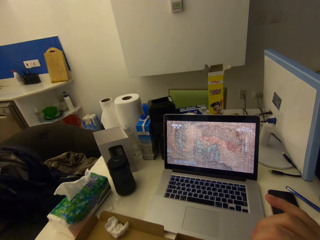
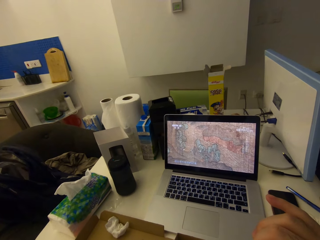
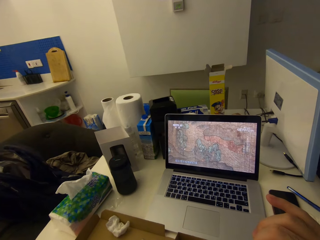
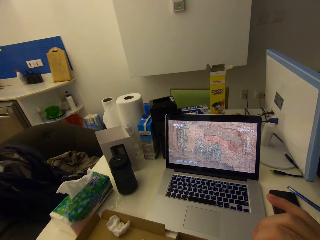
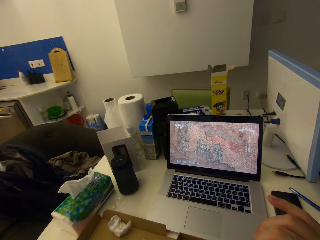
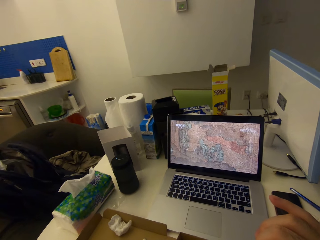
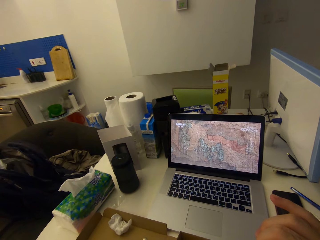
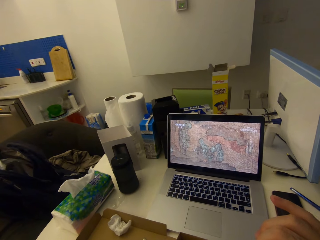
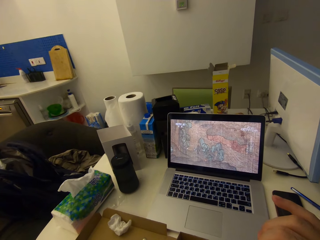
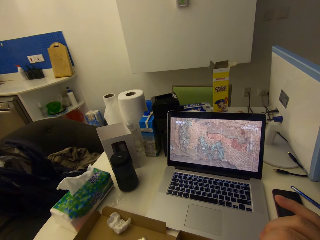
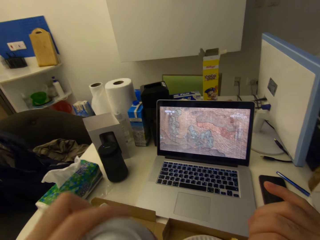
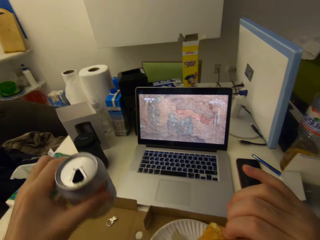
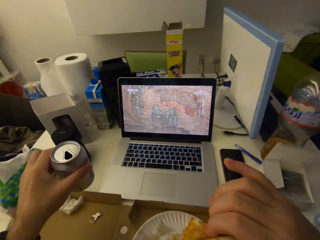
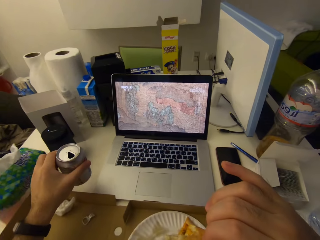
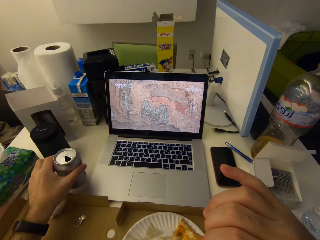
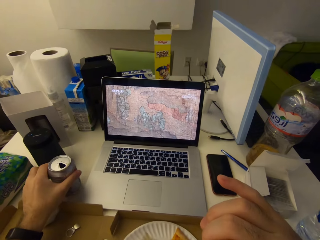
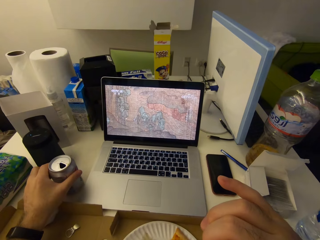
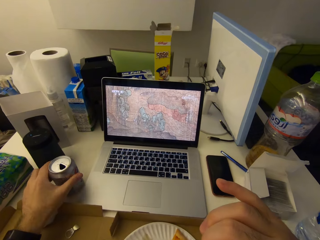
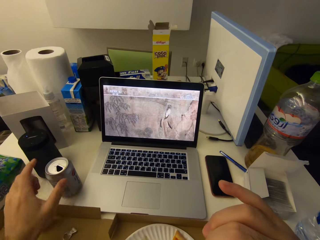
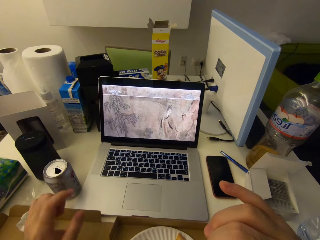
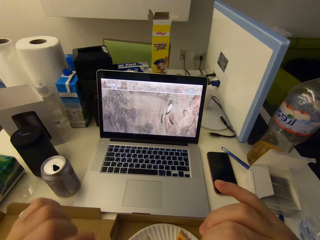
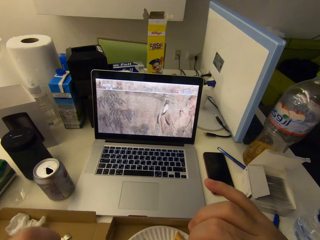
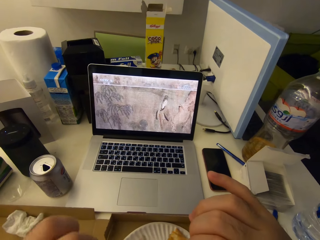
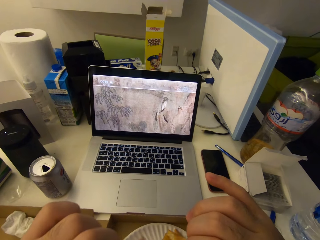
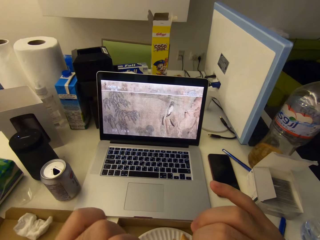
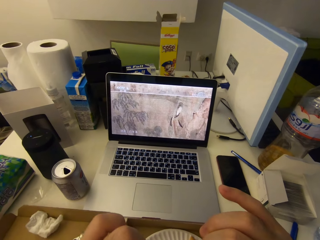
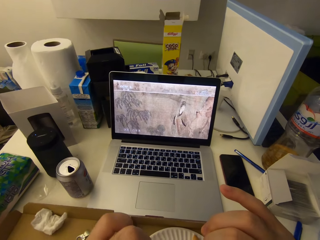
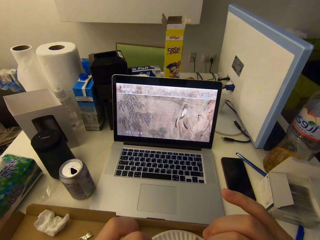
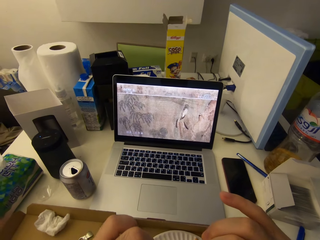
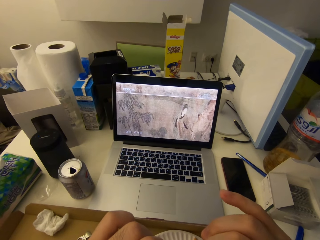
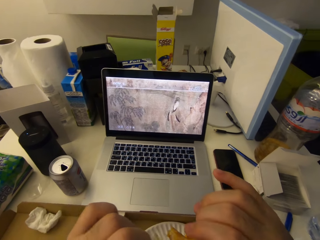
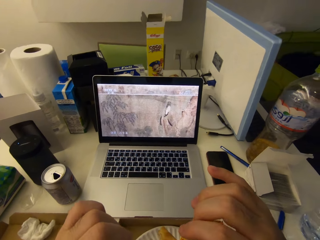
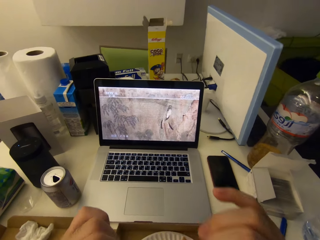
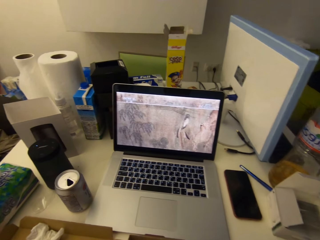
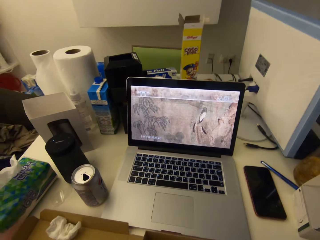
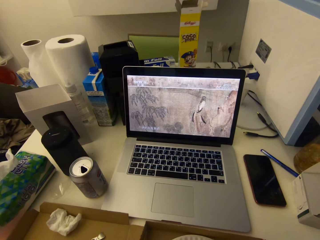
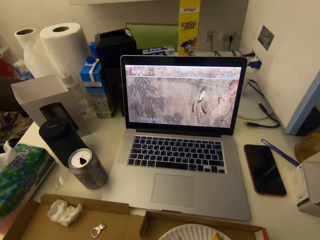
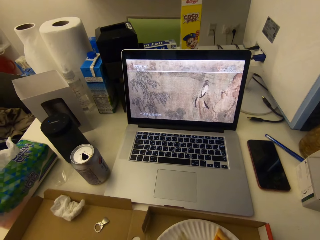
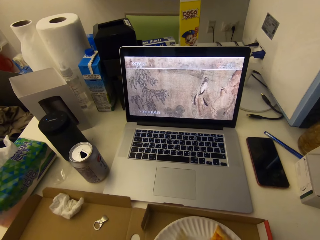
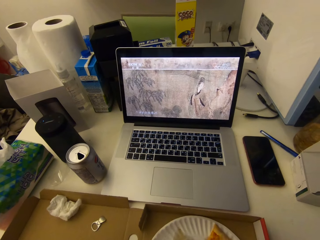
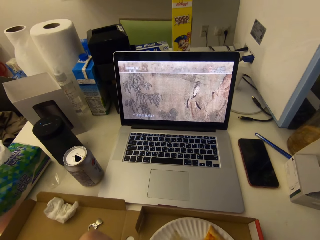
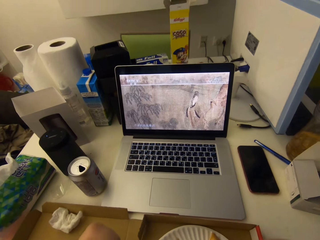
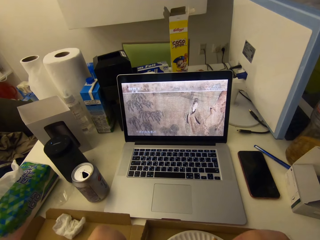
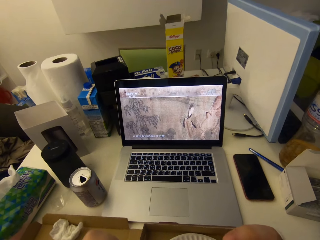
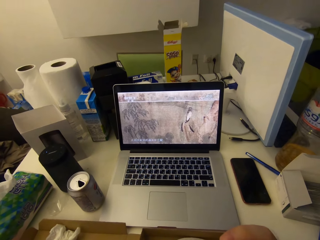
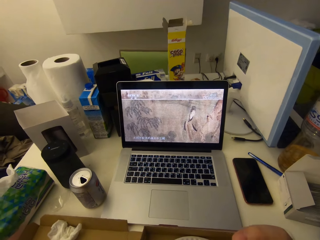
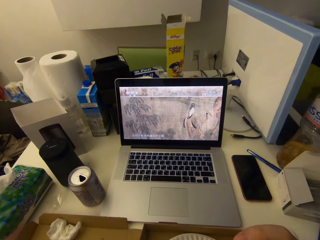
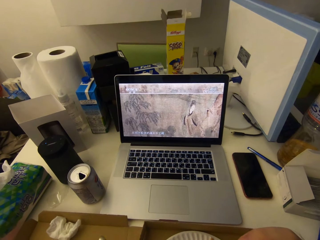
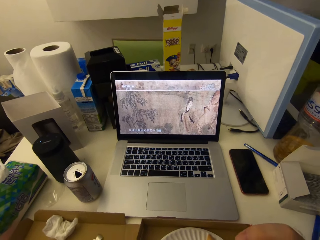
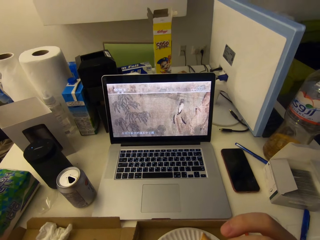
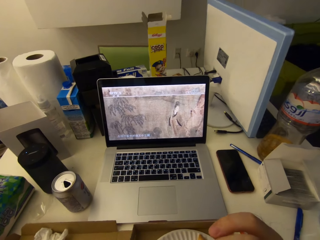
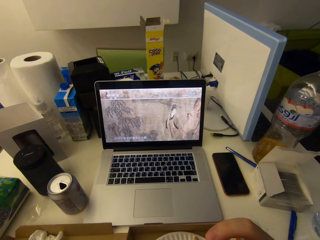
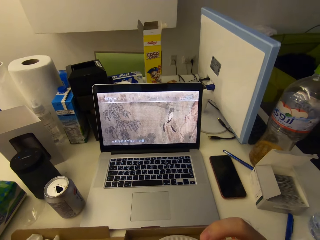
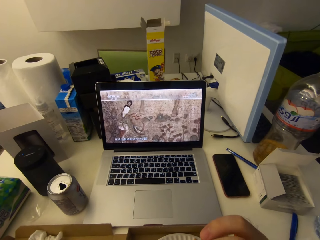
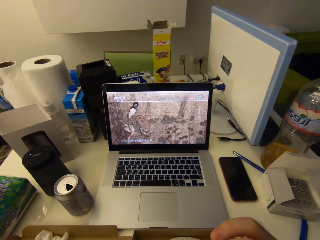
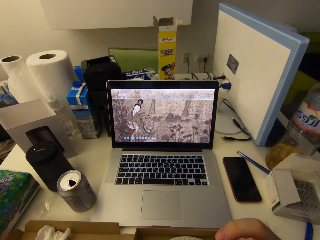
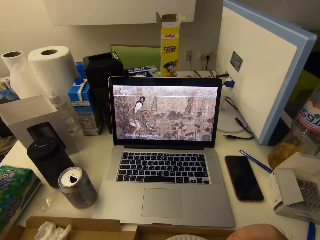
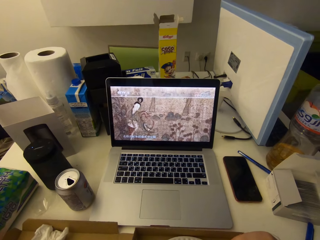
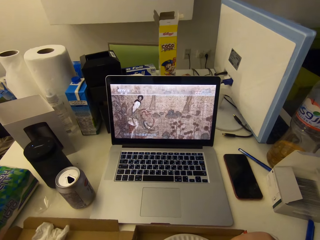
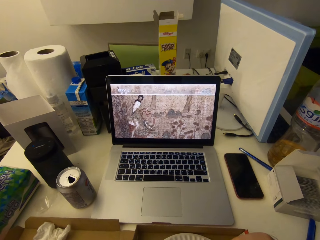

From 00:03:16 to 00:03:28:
The camera wearer drops the can drink on the table. He eats the other slice of pizza.

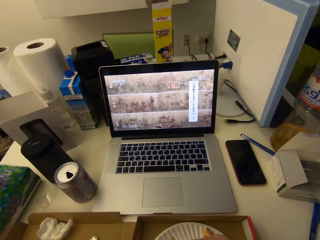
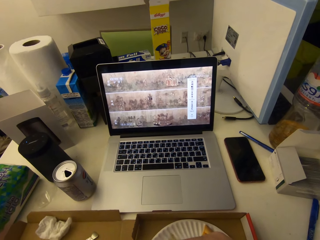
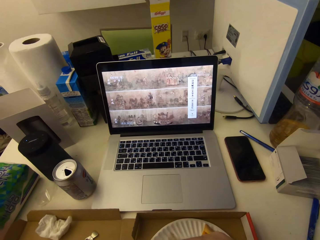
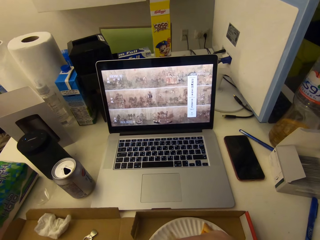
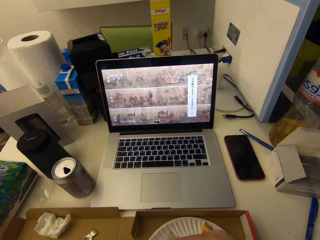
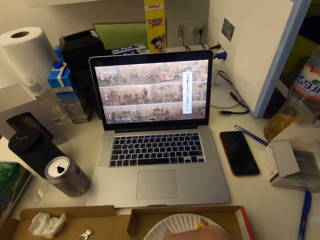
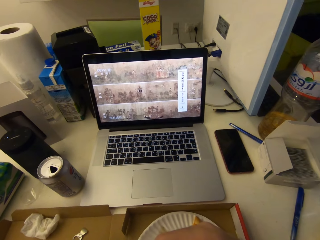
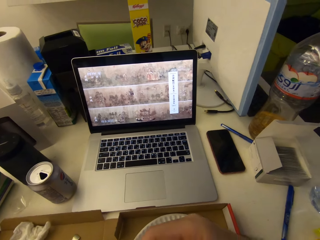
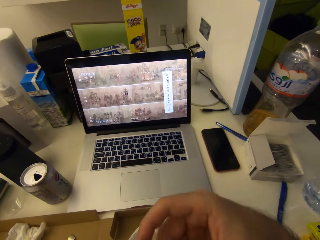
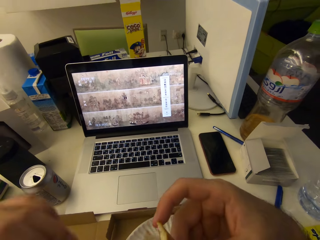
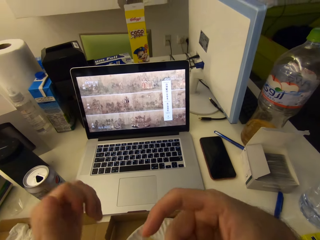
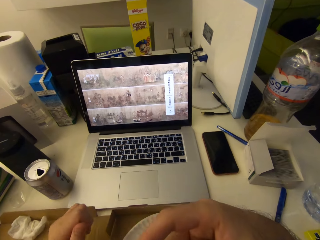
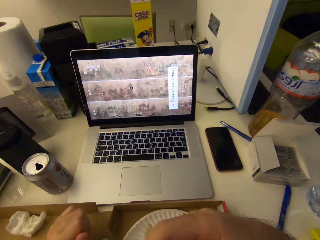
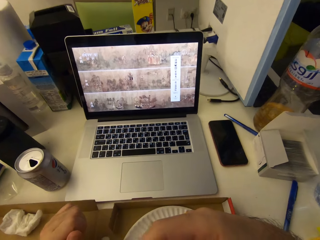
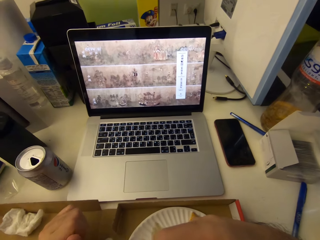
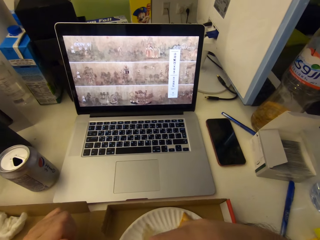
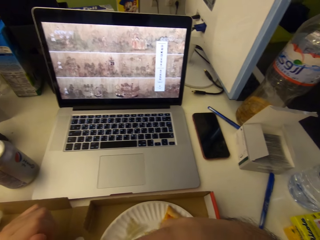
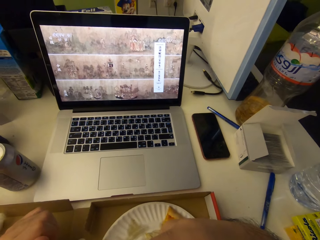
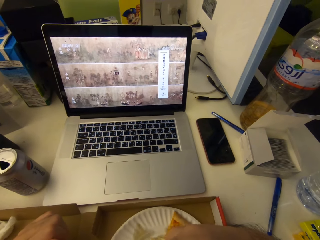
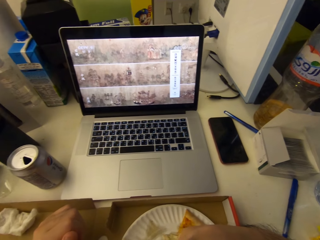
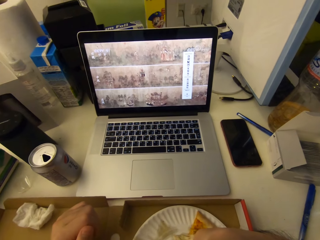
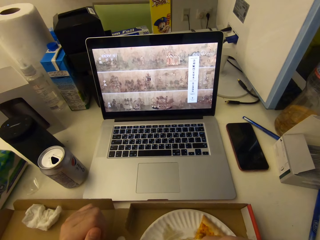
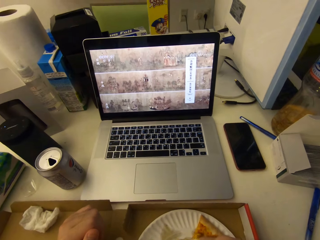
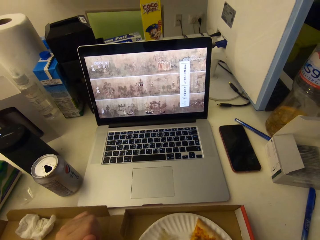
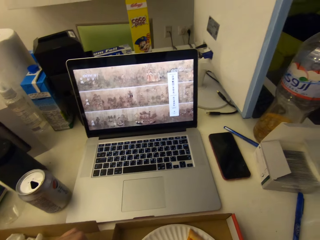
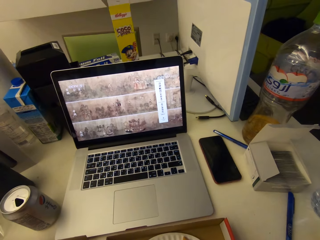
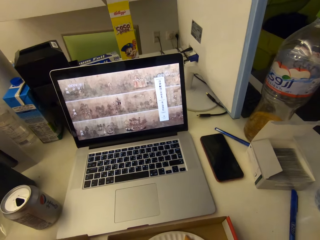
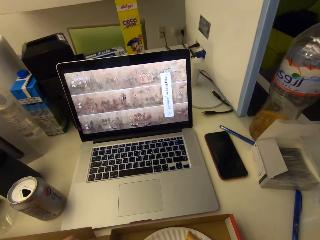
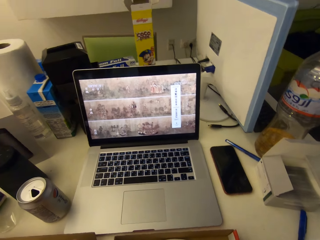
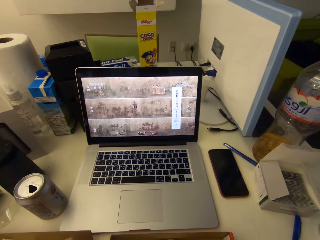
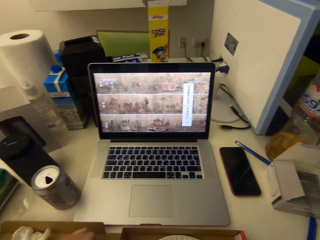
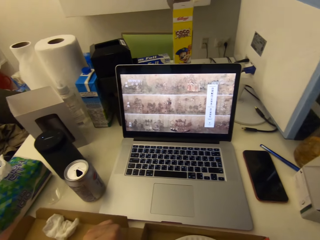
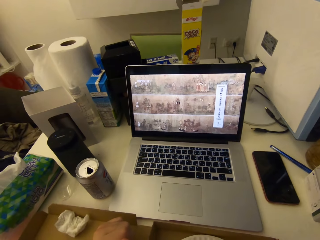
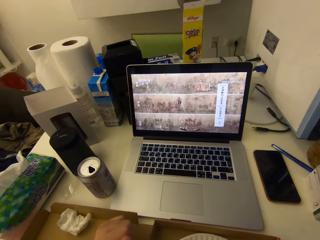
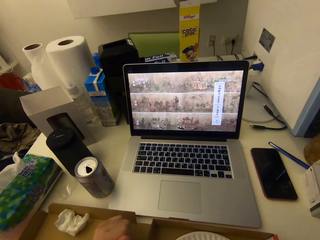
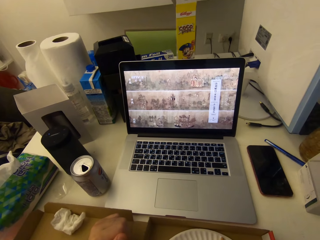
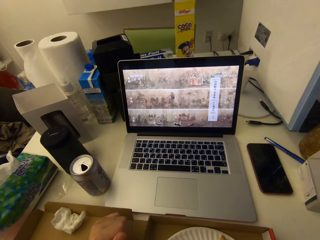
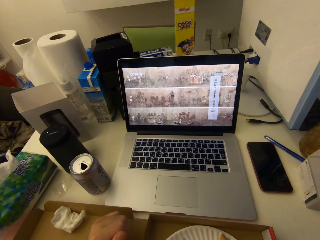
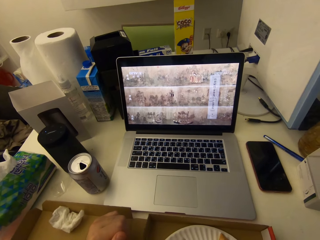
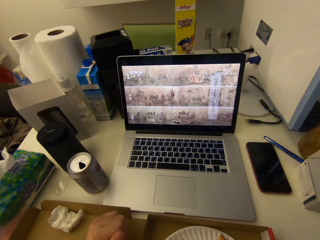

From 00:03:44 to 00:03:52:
The camera wearer bites the pizza.

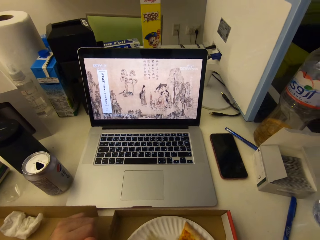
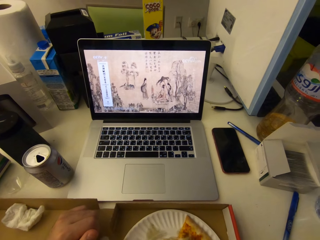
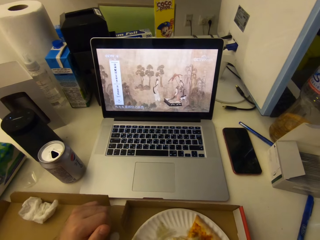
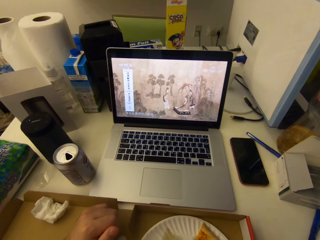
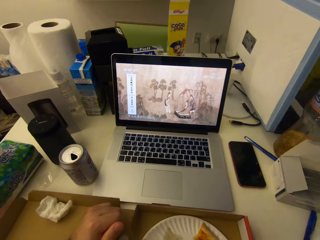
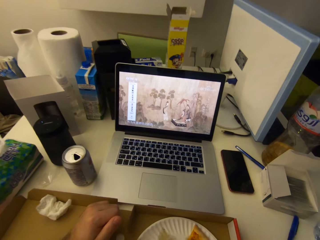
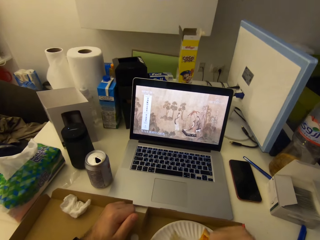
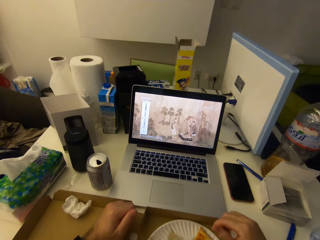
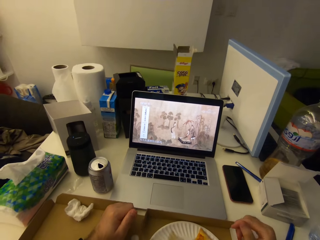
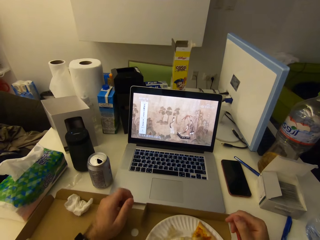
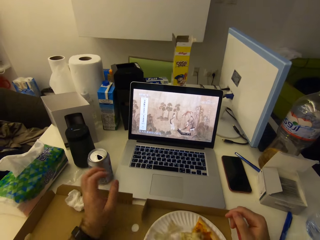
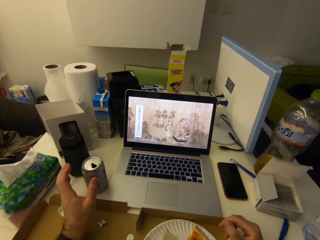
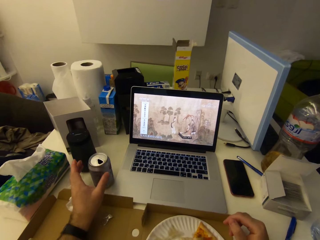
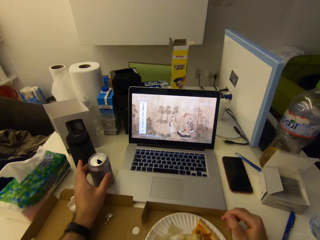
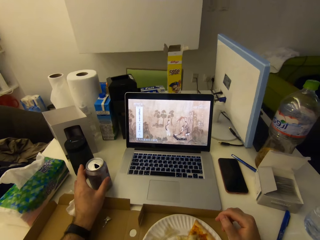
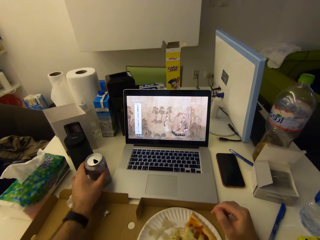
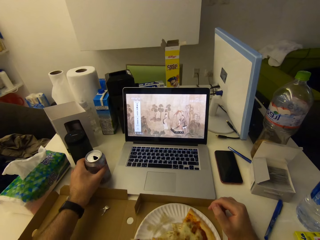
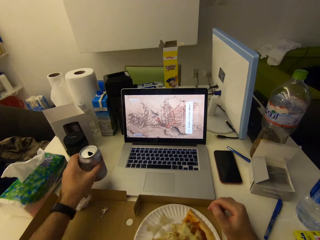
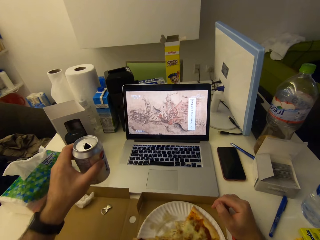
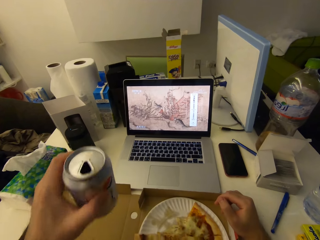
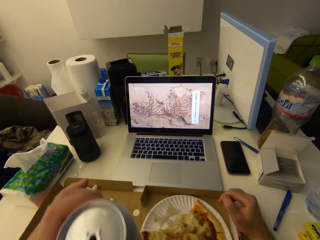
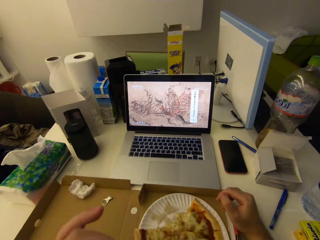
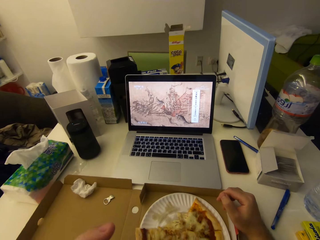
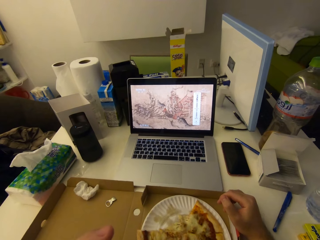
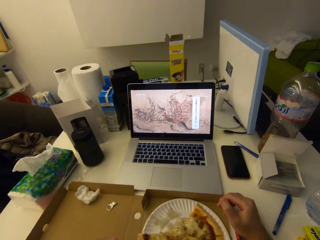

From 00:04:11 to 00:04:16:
The camera wearer picks the can drink from the table with his right hand. He drinks the content of the can drink.
